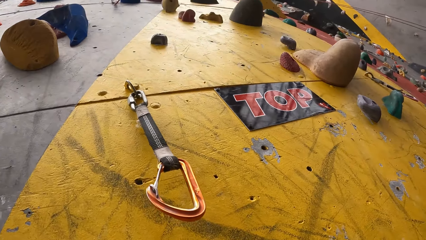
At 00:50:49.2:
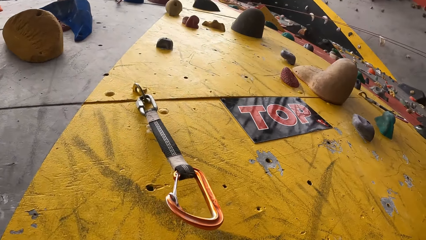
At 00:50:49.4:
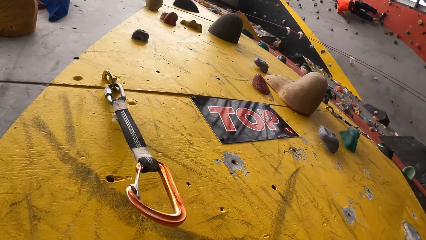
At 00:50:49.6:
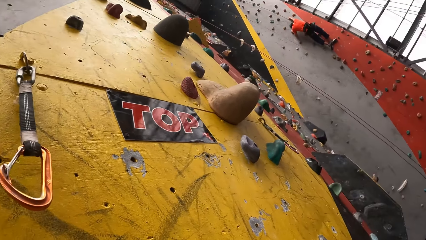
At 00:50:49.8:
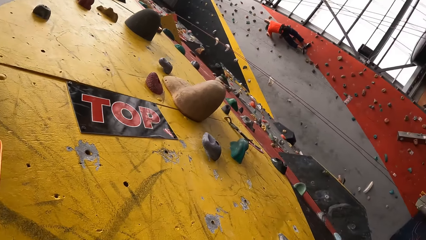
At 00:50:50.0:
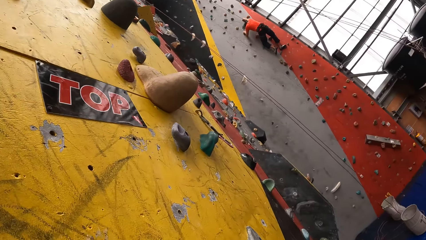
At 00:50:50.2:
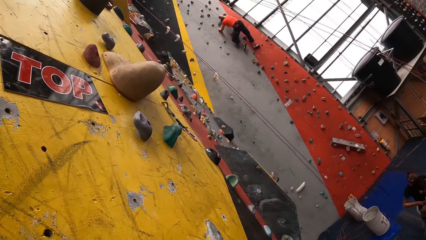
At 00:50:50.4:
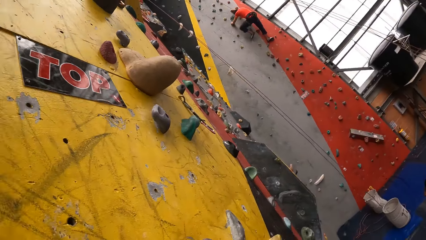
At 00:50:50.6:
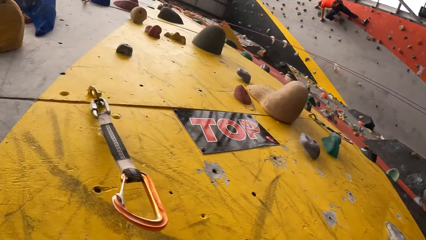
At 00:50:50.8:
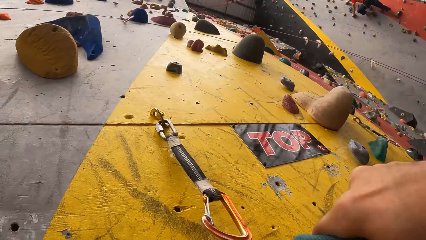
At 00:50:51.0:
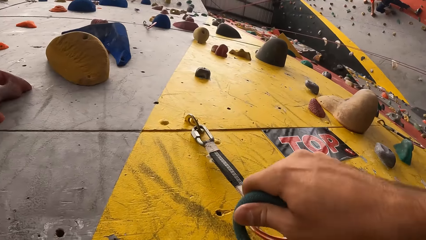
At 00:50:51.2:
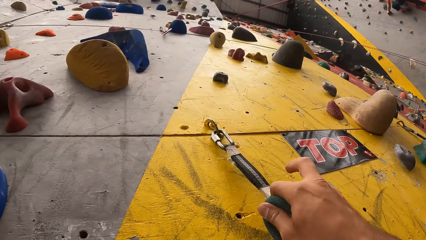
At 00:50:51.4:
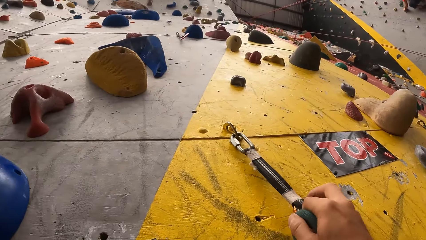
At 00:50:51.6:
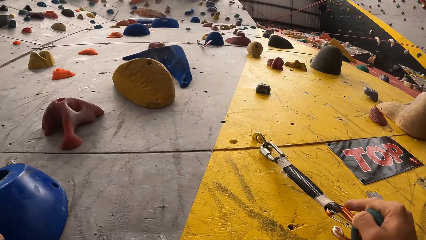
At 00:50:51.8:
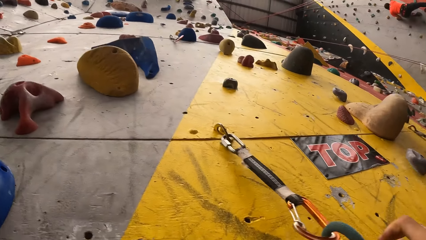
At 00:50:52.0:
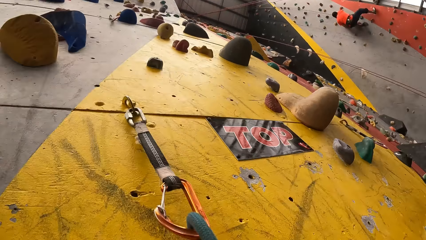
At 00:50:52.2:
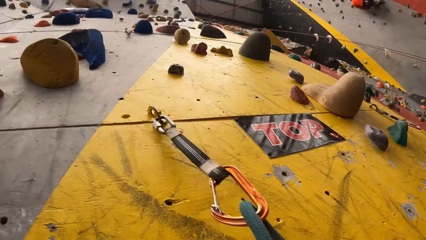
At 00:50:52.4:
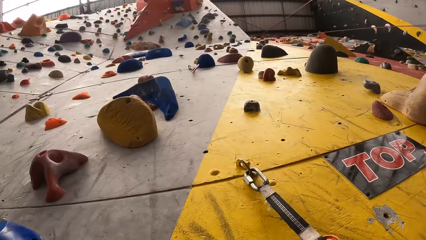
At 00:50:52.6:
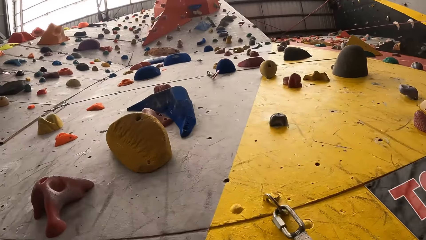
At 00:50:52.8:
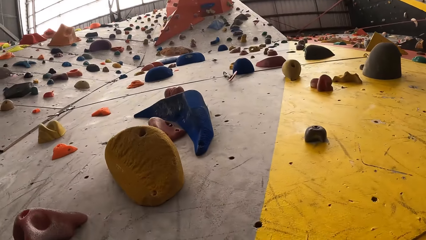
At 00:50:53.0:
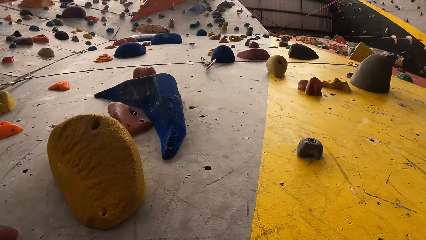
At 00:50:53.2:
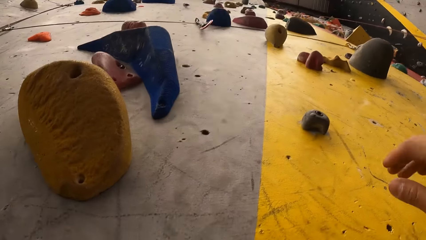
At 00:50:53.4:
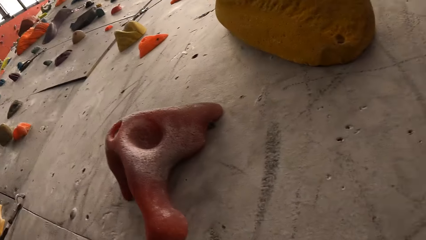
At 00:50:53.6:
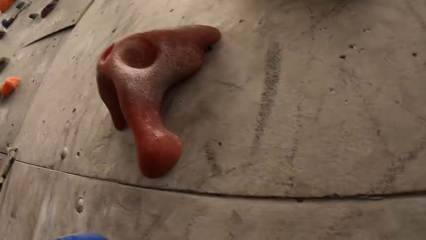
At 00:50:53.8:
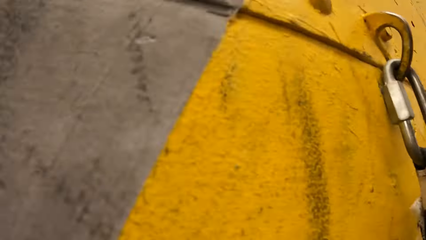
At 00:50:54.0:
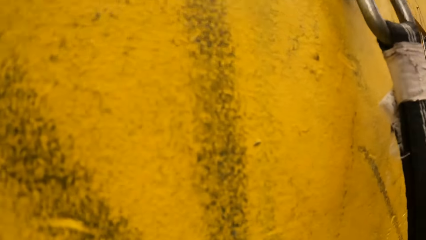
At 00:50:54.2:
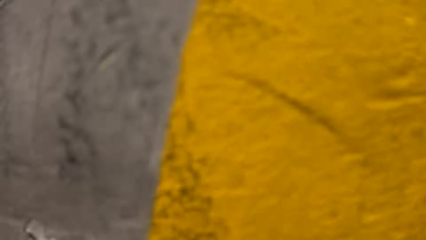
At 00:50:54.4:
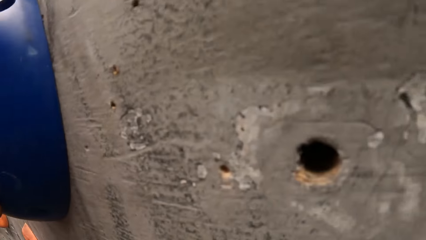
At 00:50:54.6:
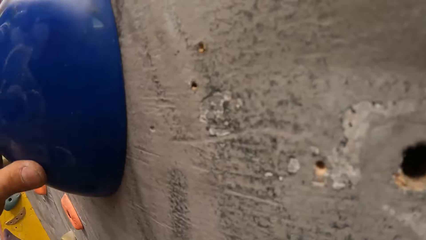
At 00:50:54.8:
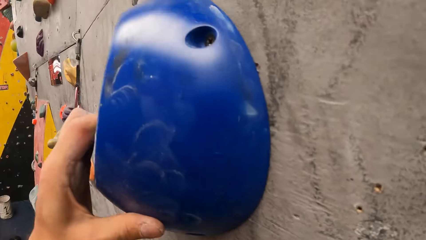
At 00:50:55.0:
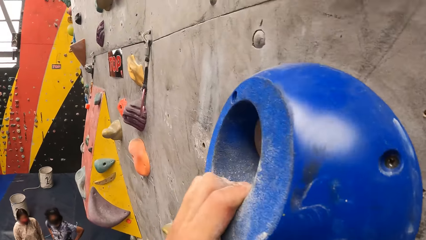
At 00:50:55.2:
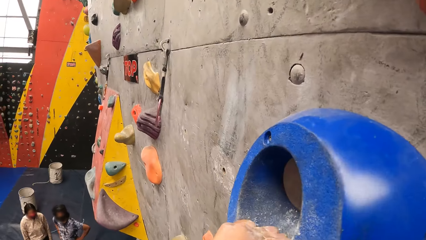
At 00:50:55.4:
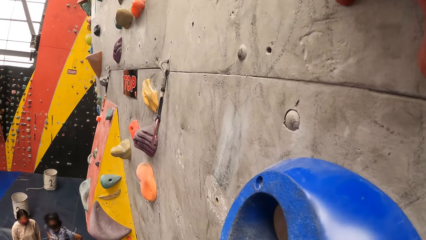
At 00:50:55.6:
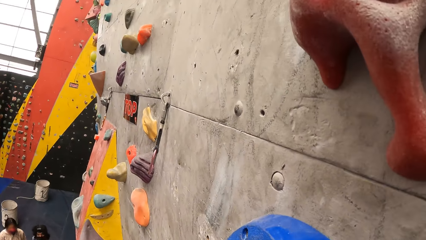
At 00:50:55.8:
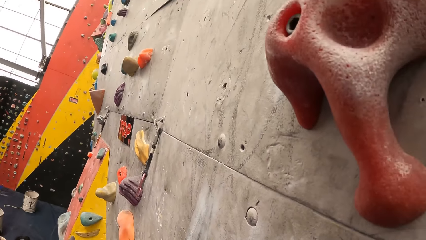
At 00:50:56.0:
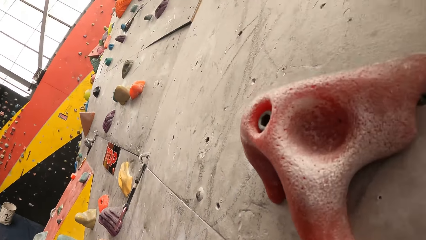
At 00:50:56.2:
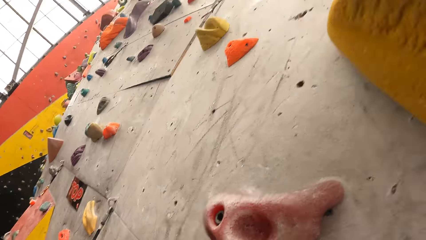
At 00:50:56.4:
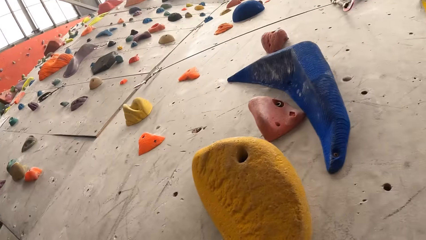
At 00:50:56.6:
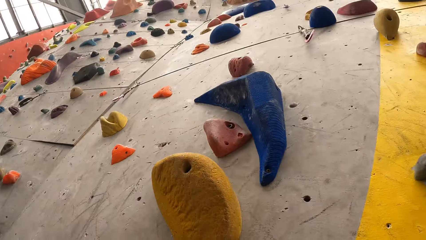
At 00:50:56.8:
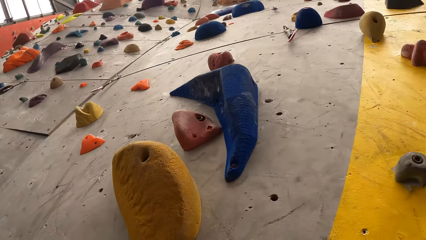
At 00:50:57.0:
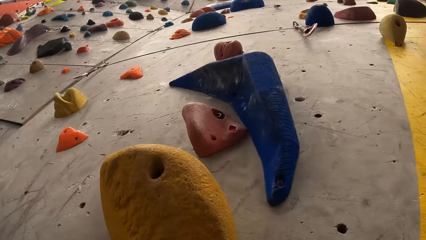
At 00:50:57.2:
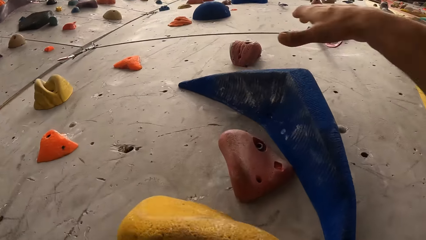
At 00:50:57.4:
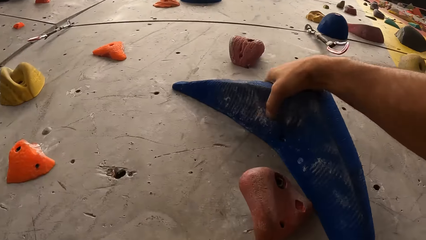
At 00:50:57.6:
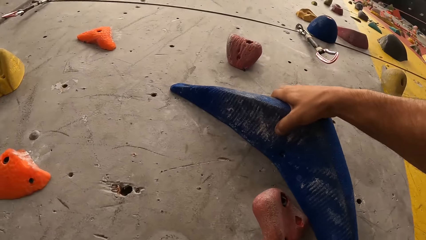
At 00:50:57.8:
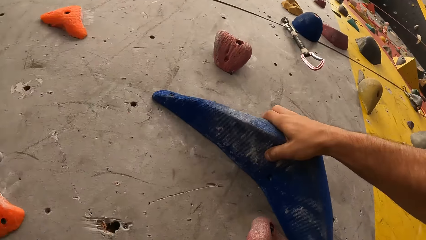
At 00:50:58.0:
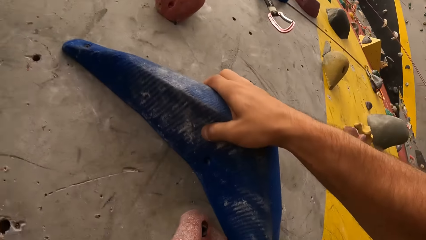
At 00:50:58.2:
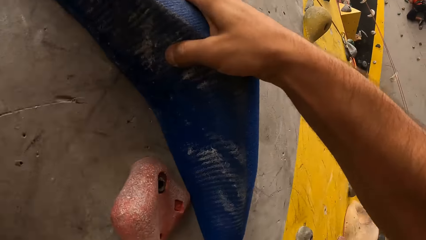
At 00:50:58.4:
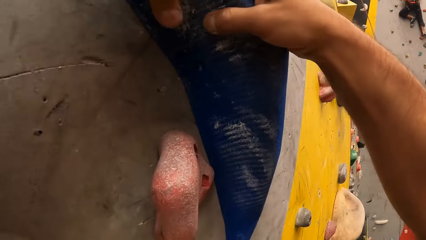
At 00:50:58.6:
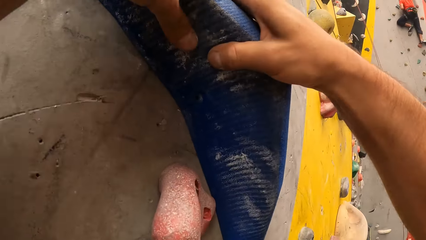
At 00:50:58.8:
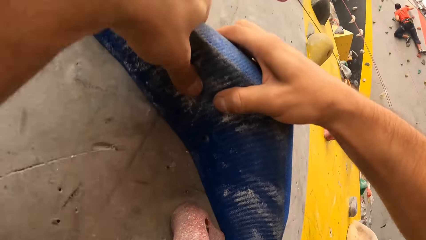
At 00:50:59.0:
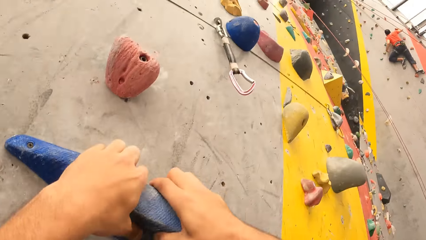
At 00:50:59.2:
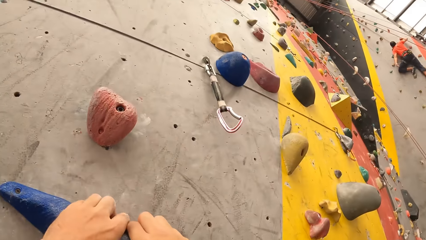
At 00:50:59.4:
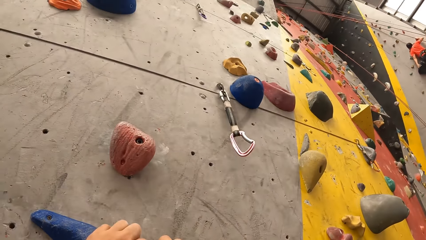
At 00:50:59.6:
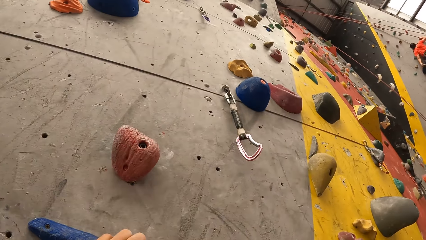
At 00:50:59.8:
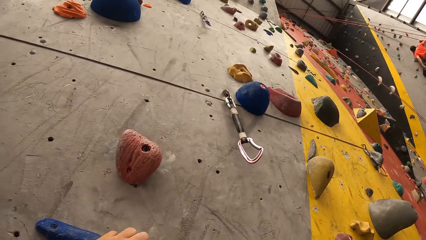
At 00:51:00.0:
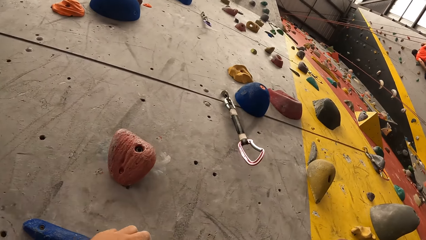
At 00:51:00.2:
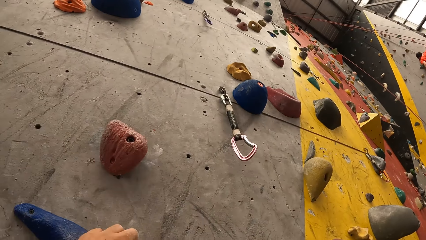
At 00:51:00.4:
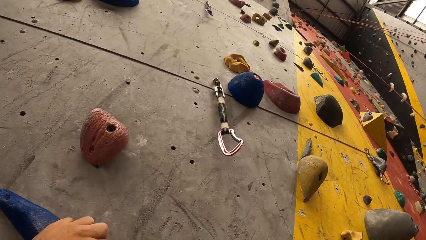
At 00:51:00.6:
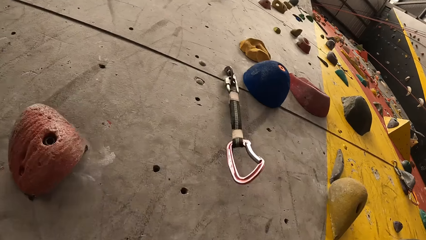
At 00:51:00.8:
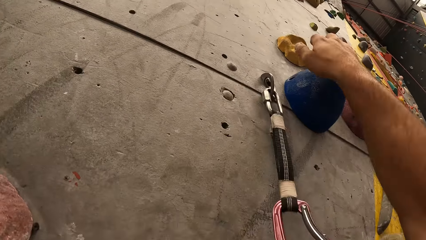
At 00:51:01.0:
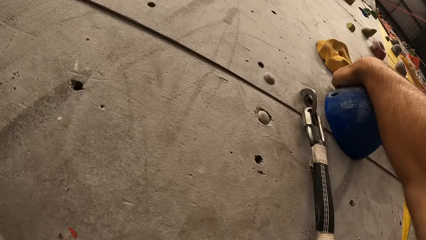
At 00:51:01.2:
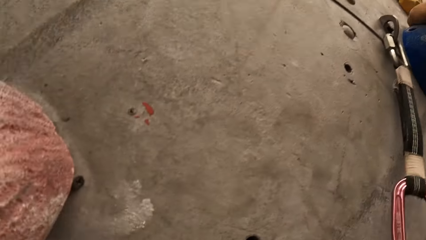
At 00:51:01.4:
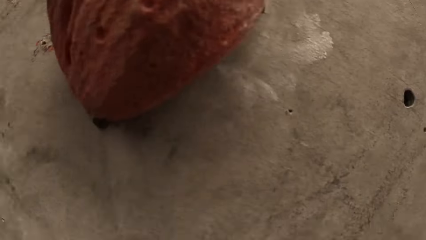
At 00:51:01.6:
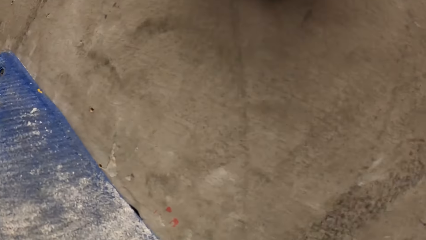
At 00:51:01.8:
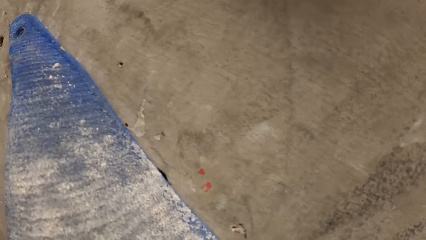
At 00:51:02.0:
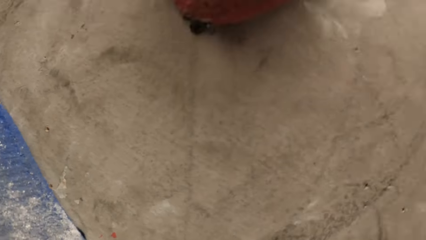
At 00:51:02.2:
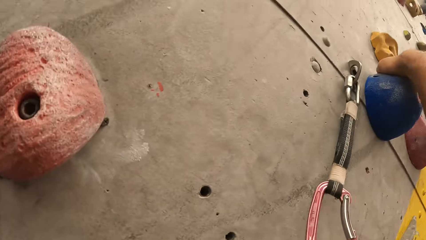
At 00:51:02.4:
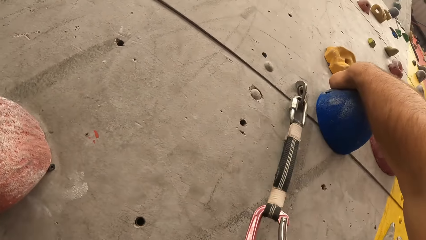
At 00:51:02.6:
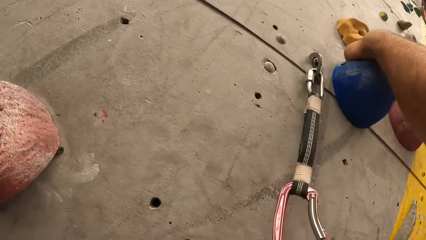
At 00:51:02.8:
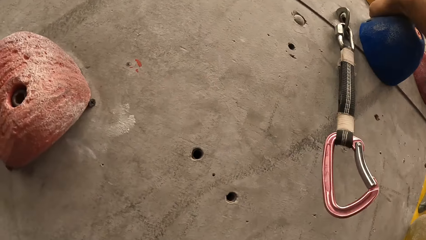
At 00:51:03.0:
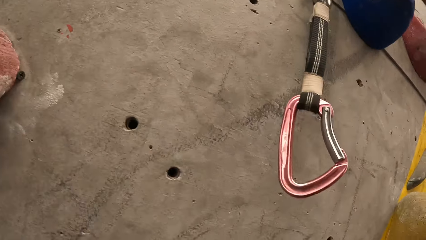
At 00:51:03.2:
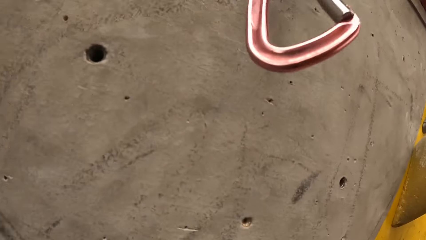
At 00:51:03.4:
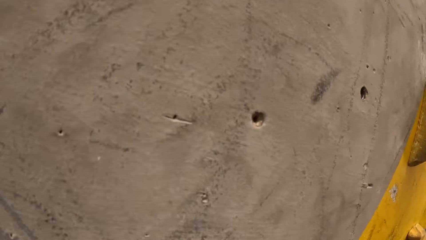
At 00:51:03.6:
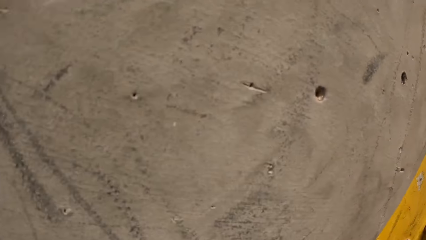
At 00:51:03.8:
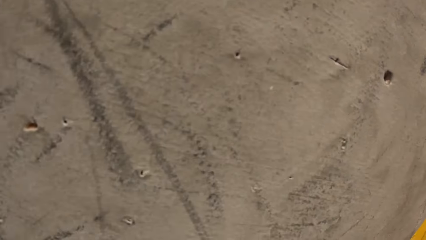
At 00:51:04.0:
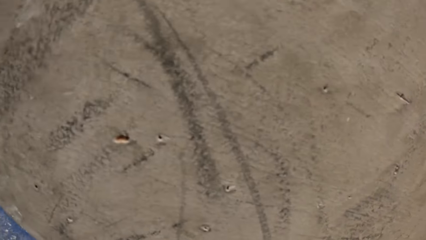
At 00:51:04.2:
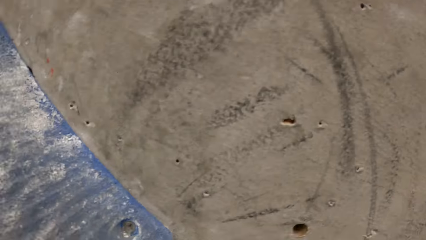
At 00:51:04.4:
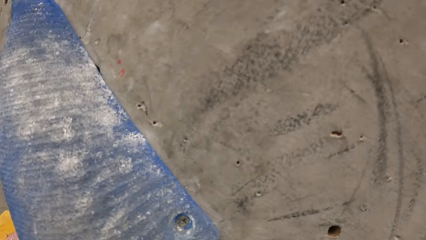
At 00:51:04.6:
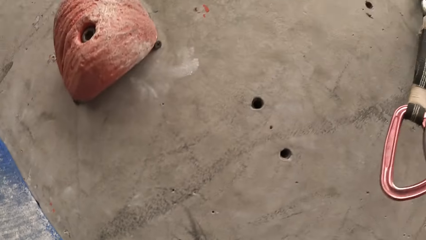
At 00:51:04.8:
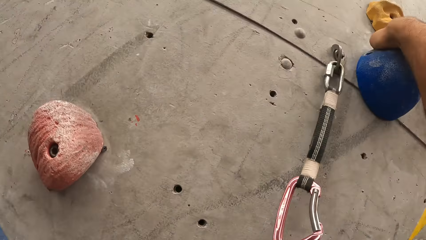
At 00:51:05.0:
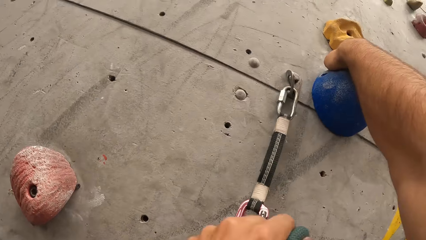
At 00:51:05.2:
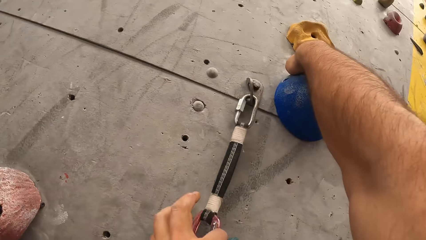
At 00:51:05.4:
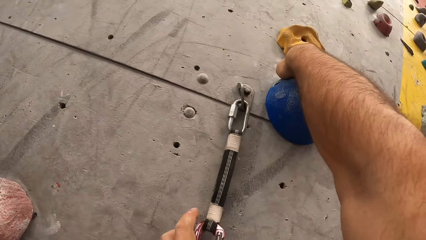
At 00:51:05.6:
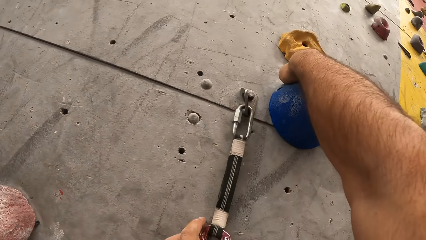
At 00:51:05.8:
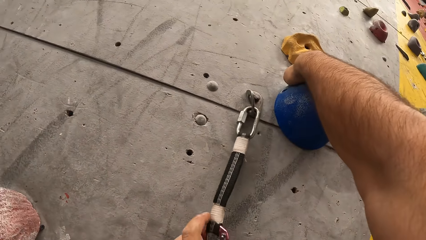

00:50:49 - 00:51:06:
The camera wearer touches a climbing ring hook with the right hand. They touch a climbing bouldering wall with the right hand.
